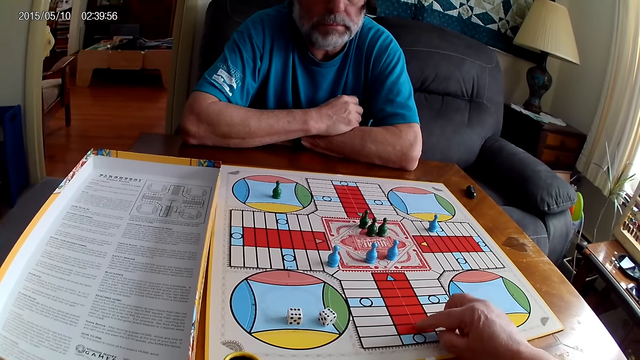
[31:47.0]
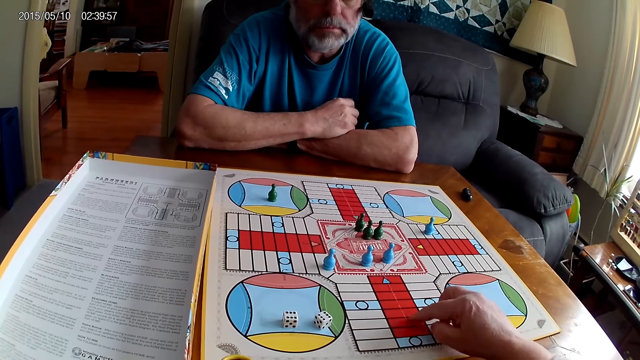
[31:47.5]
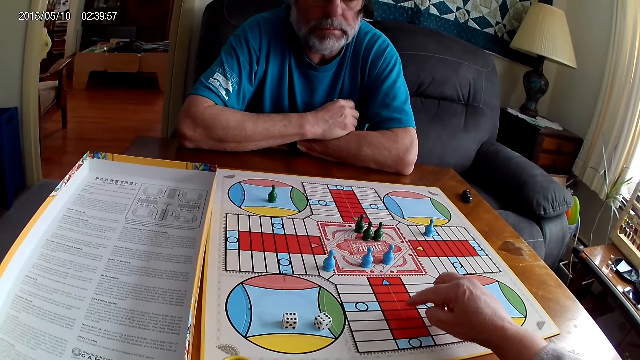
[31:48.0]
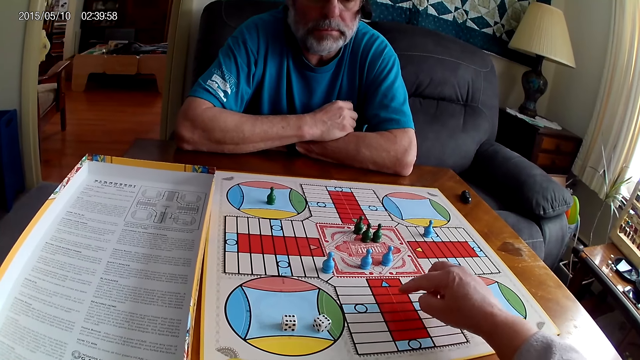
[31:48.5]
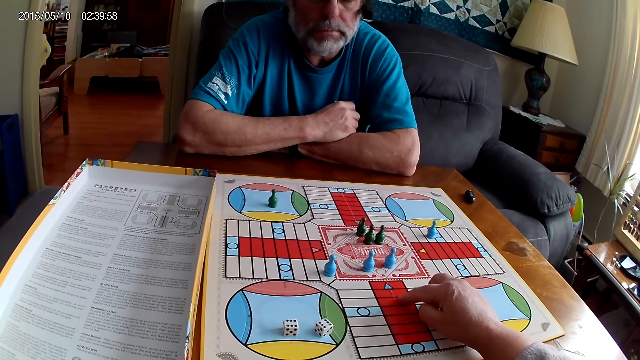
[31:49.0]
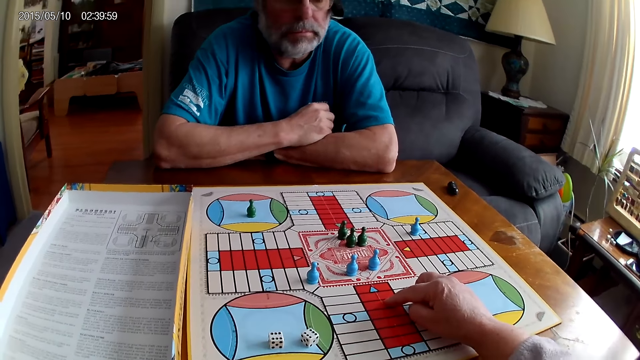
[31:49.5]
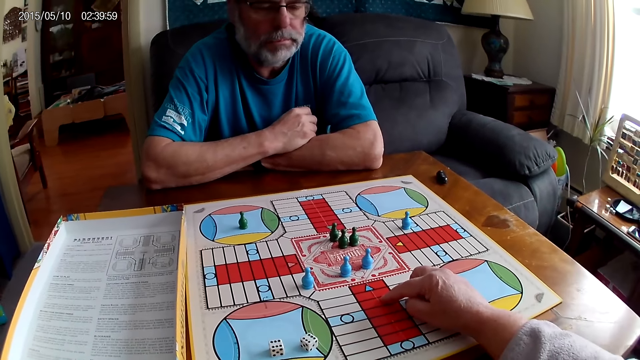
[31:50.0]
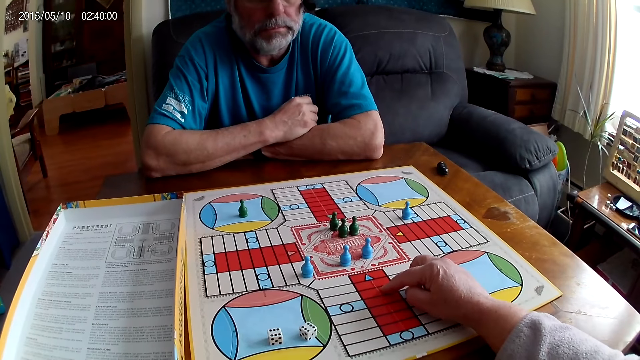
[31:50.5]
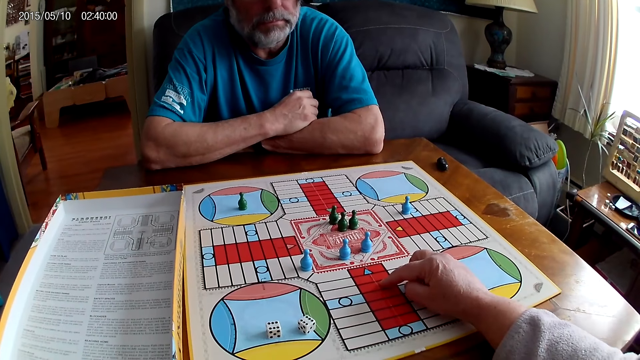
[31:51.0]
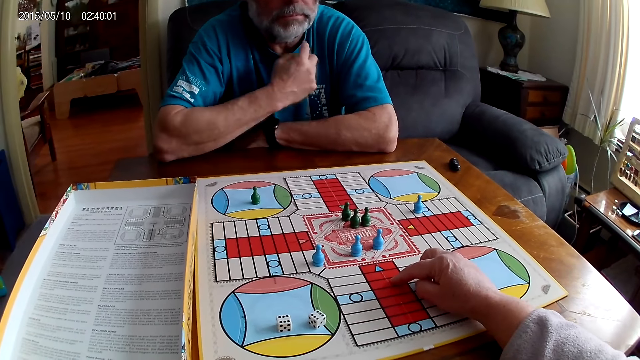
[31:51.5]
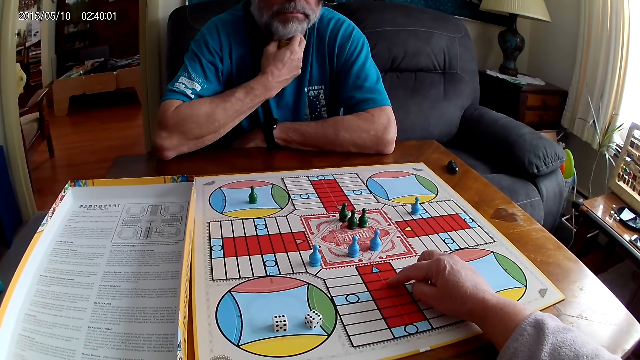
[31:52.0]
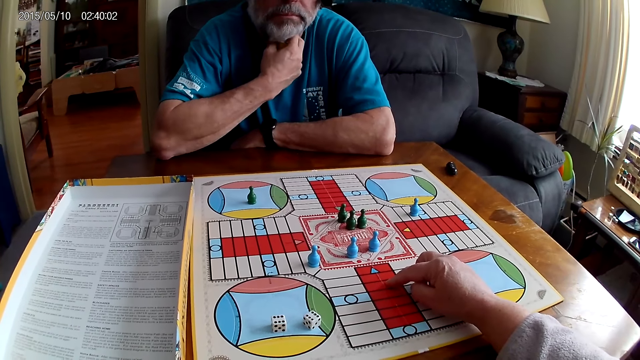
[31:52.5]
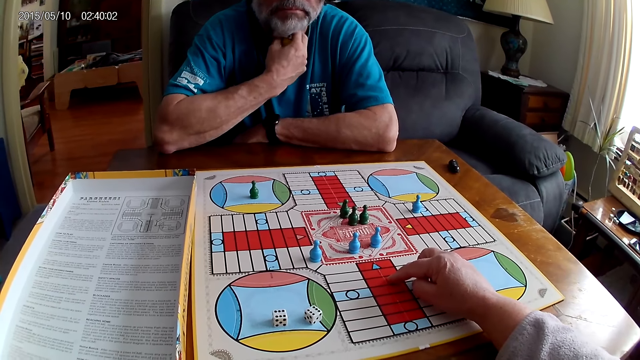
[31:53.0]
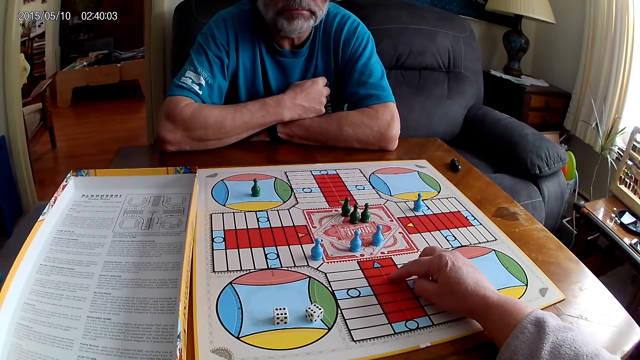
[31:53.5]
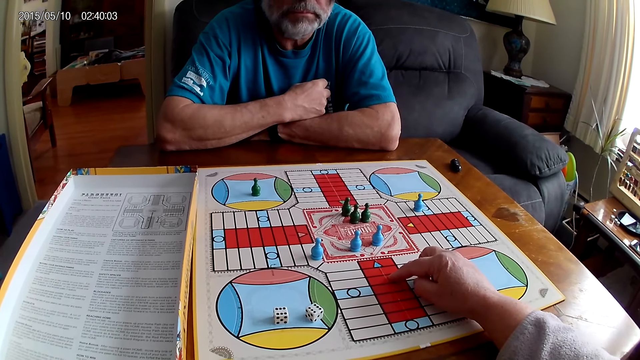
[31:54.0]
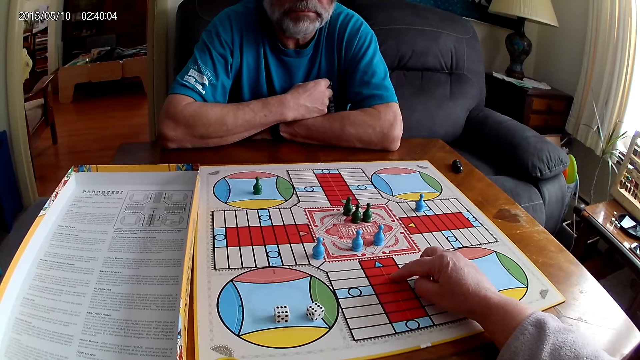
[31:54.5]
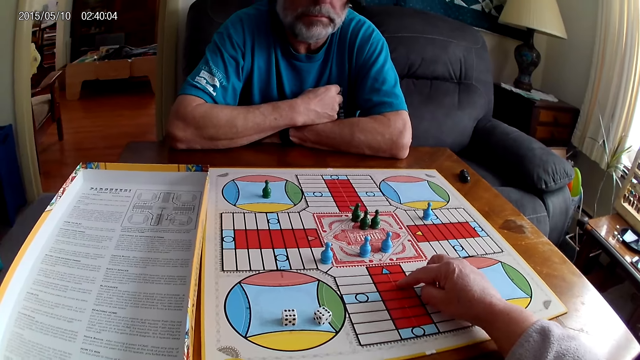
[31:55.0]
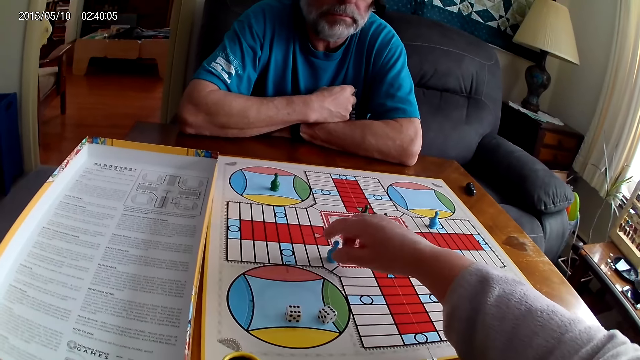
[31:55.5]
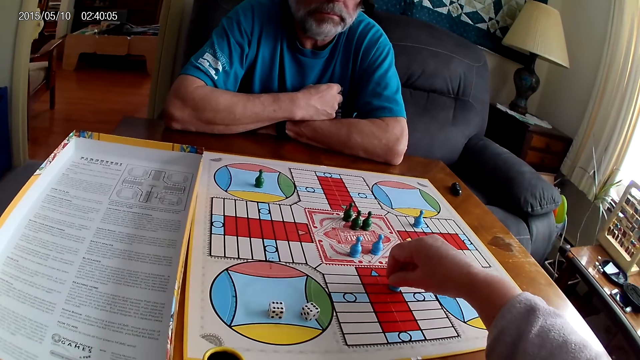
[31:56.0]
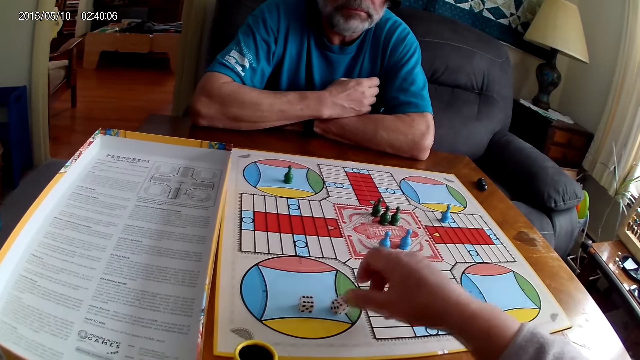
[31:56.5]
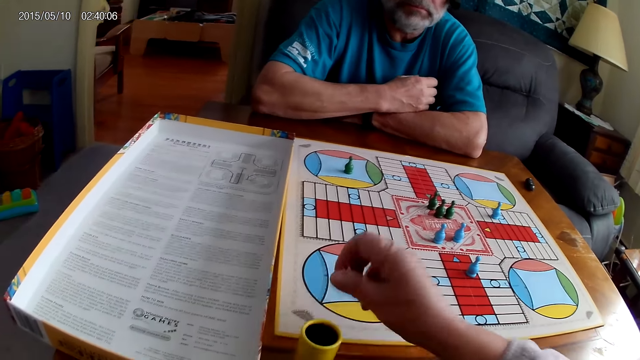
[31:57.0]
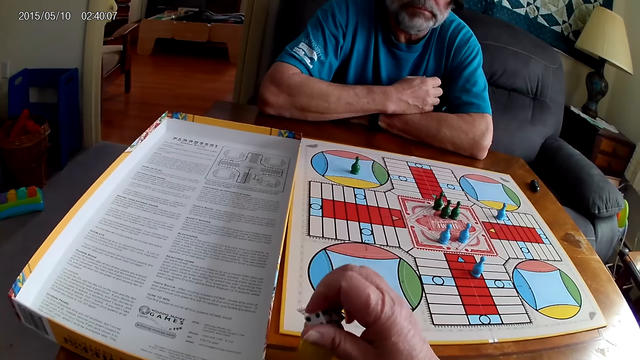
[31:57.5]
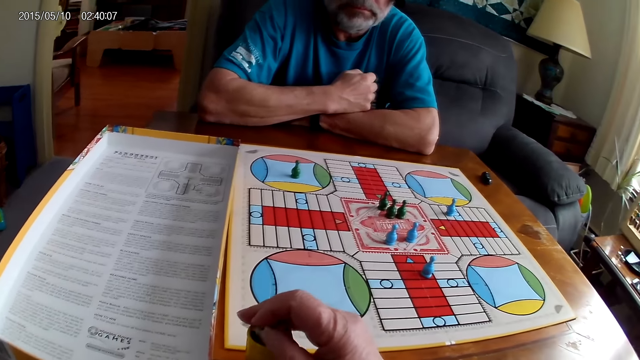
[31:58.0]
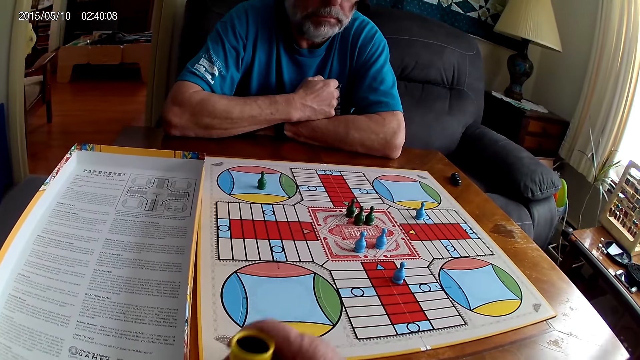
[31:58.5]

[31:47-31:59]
The camera wearer stares at the board. A person scratches his neck. The camera wearer stares at the board and speaks. She moves a blue pawn through some cells on the Ludo board with her right hand. She picks up the dice on the Ludo board with her right hand and puts the dice in the container with her right hand.

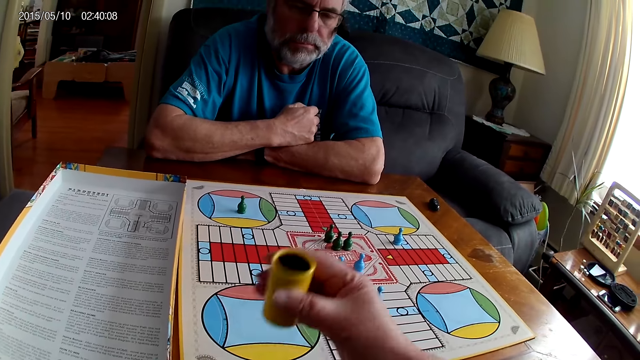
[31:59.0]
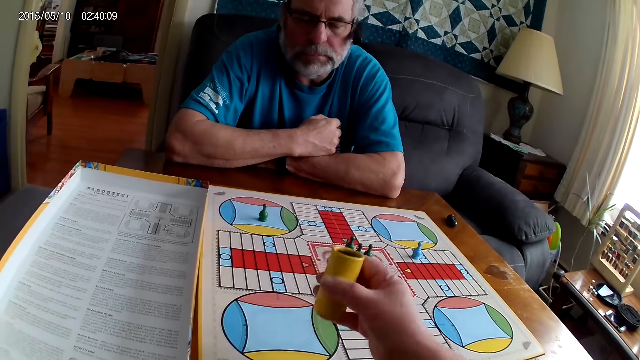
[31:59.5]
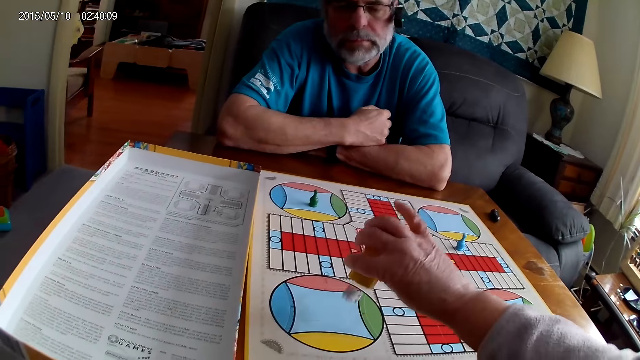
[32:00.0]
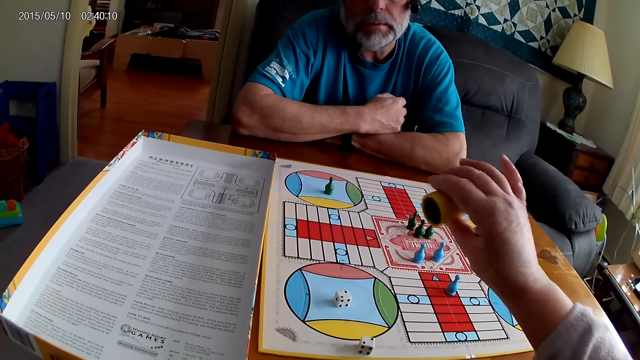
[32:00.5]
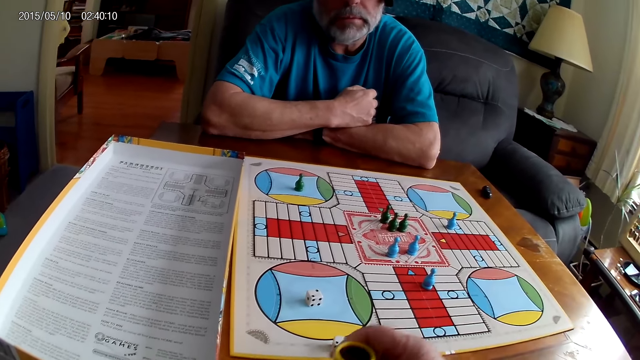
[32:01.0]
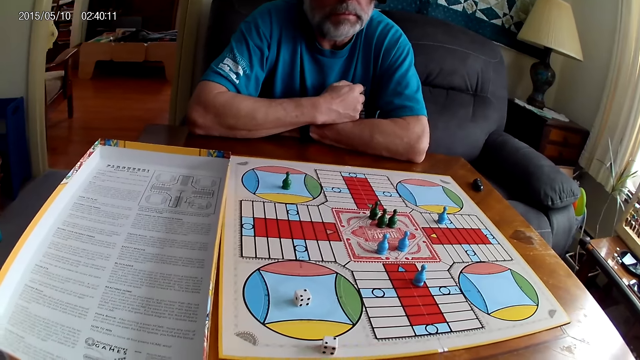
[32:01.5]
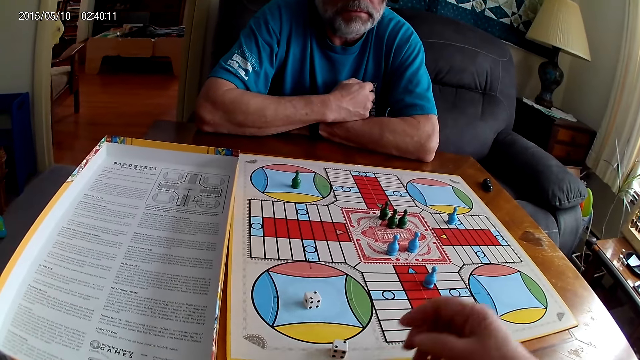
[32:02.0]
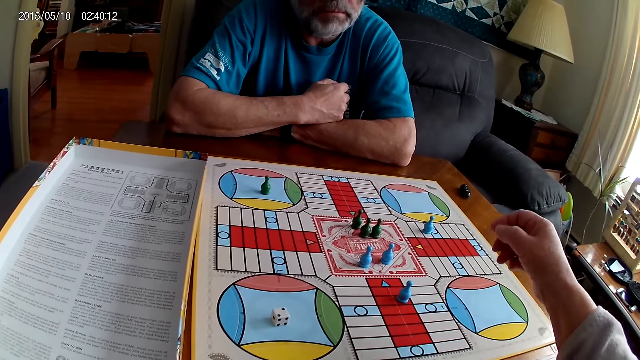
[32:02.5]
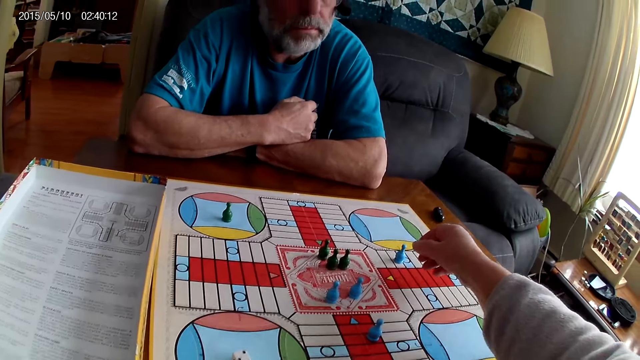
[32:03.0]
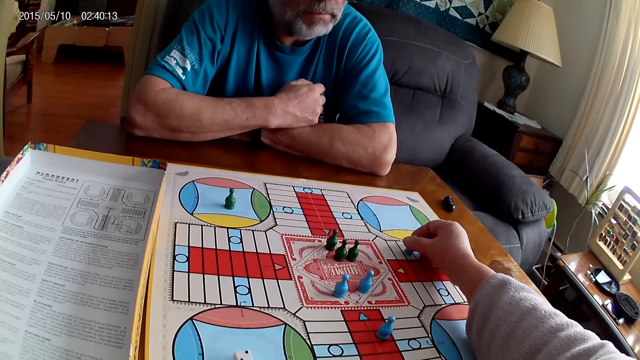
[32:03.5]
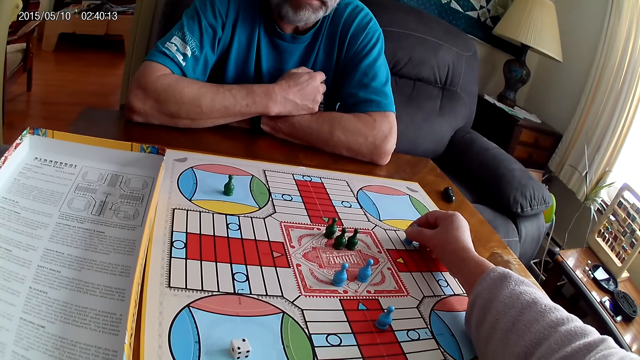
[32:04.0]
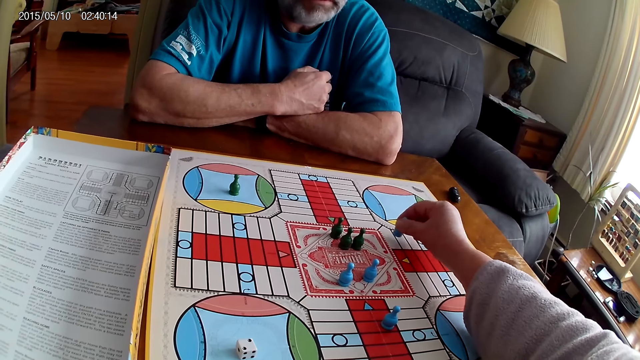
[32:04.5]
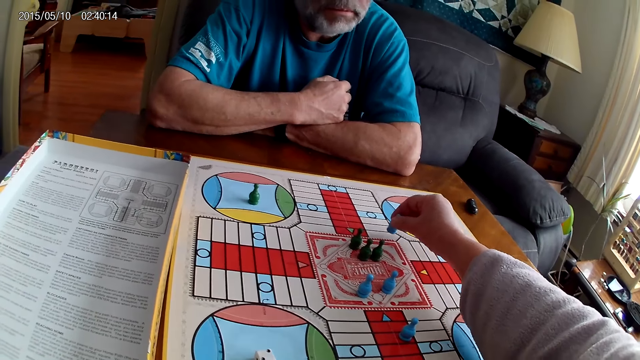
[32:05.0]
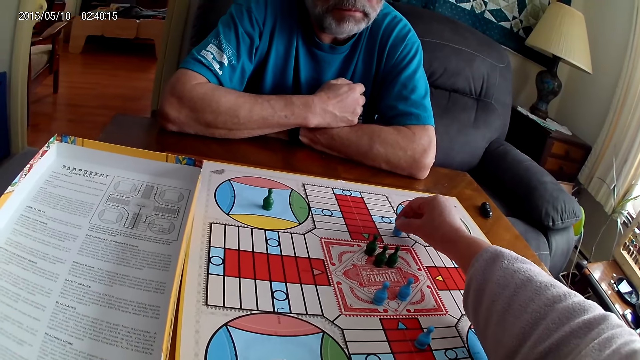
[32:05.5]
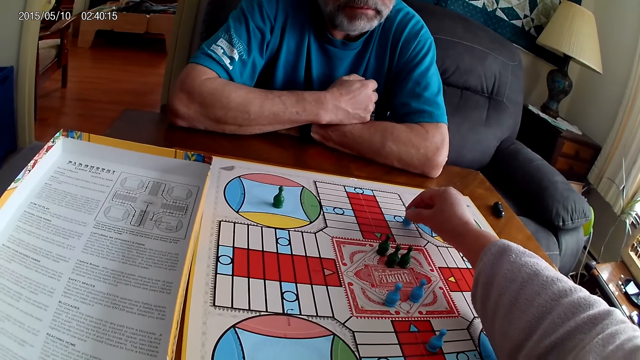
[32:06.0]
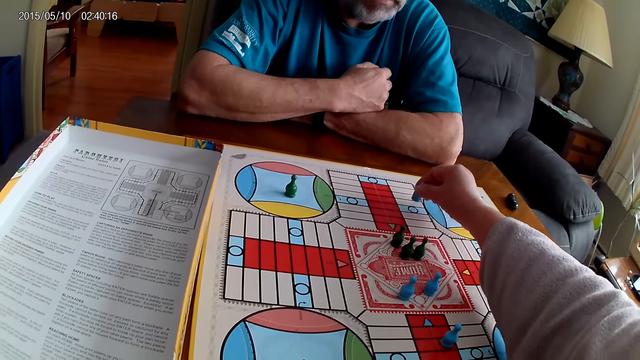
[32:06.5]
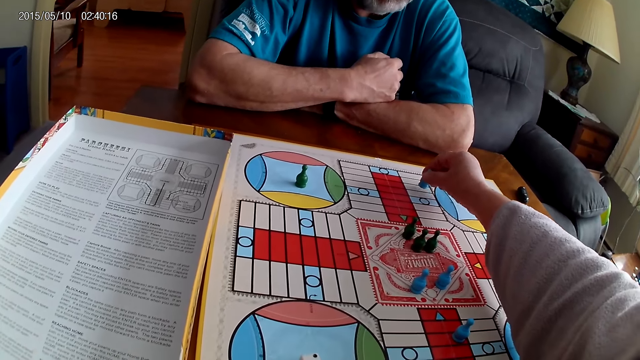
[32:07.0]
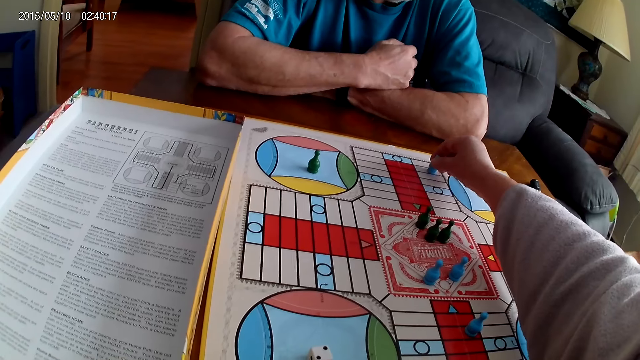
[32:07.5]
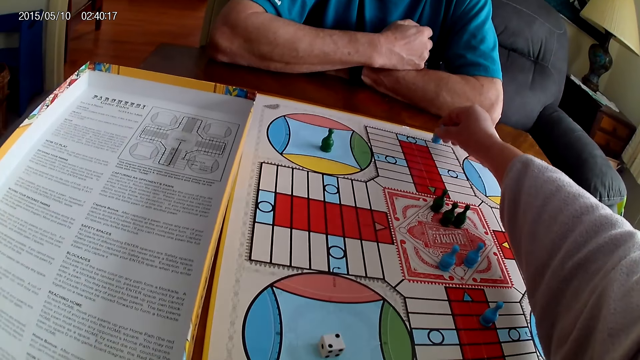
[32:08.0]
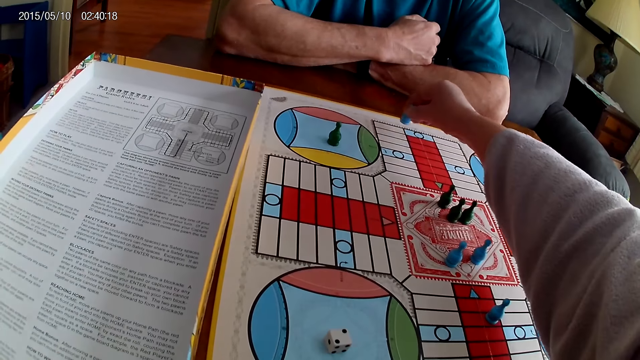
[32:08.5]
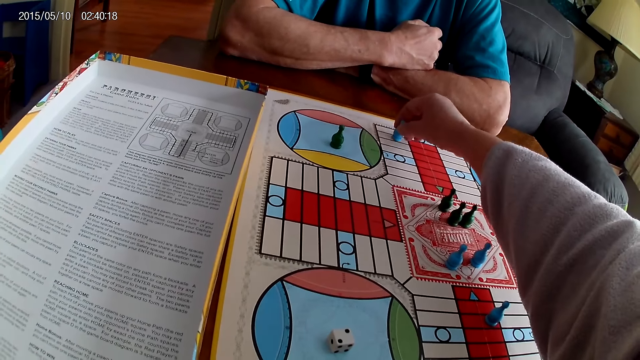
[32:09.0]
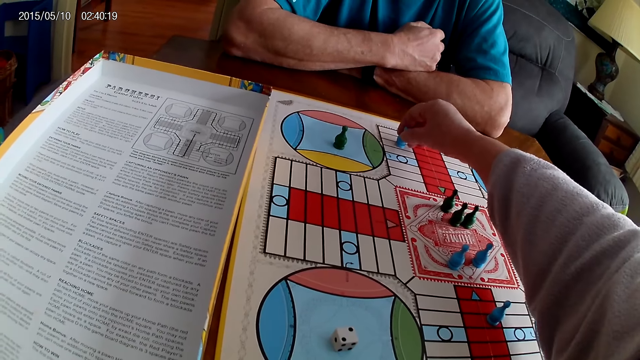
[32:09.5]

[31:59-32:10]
The camera wearer shuffles the dice in the container with her right hand. She pours the dice in the container on the Ludo board with her right hand. She places the container on the table with her right hand. She moves a blue pawn through some cells on the Ludo board with her right hand.
